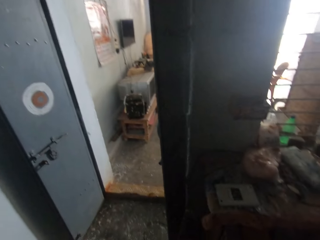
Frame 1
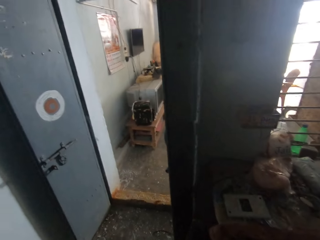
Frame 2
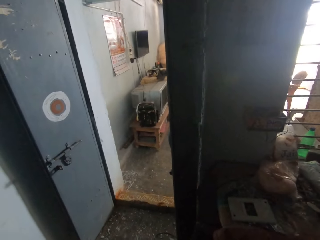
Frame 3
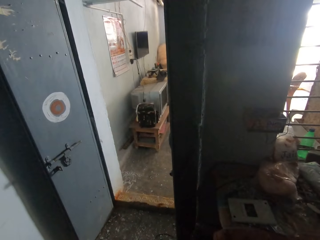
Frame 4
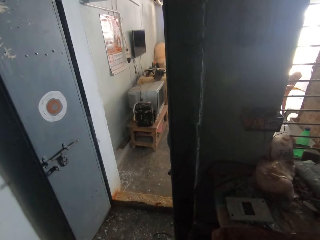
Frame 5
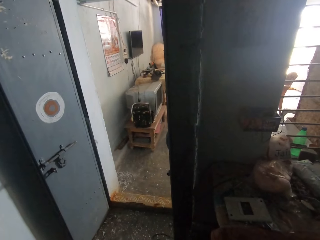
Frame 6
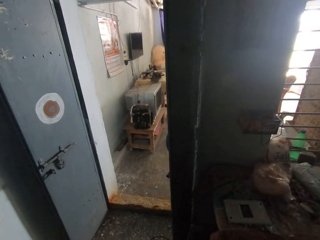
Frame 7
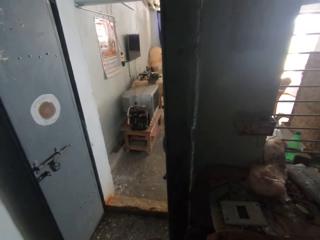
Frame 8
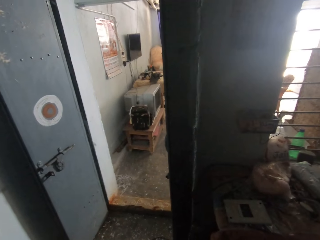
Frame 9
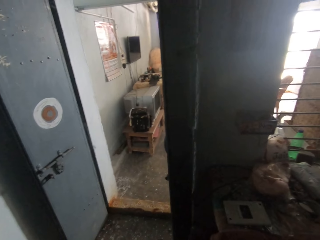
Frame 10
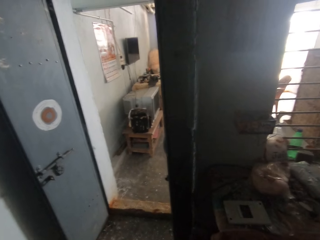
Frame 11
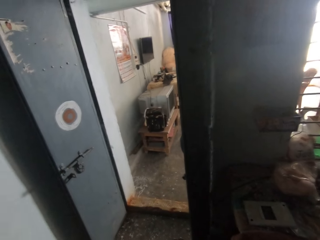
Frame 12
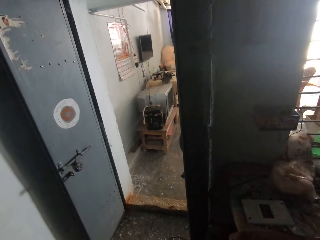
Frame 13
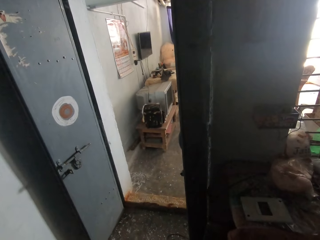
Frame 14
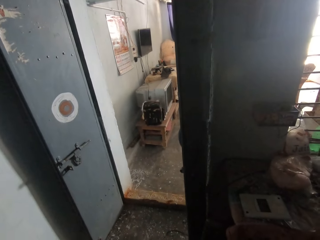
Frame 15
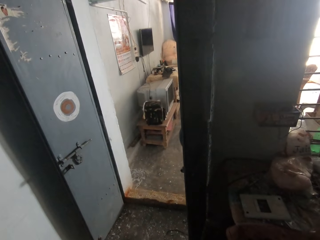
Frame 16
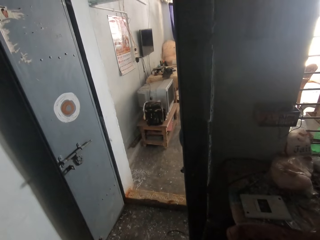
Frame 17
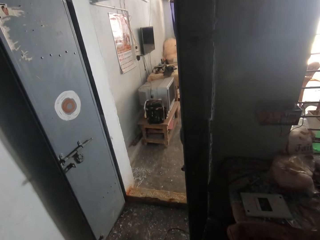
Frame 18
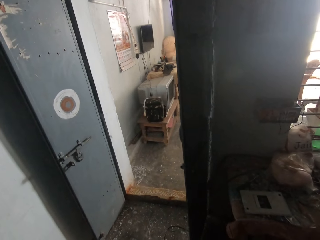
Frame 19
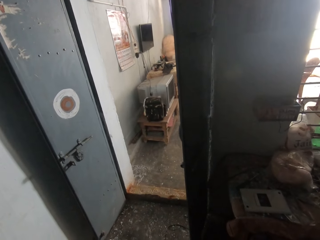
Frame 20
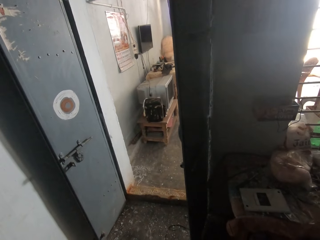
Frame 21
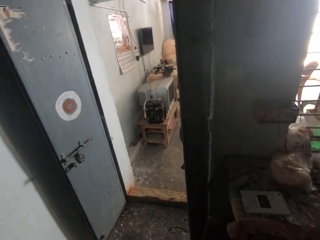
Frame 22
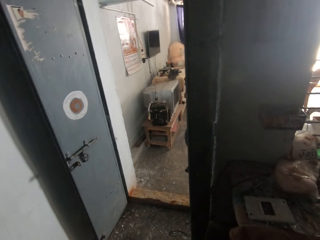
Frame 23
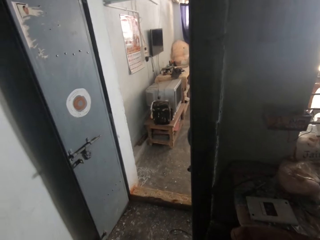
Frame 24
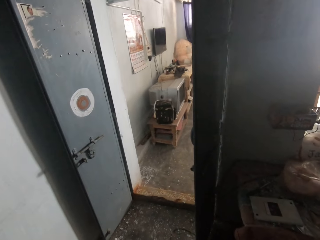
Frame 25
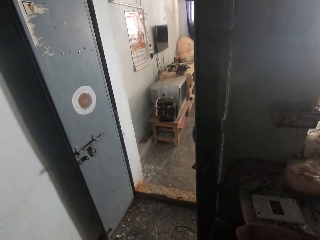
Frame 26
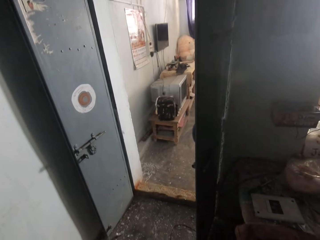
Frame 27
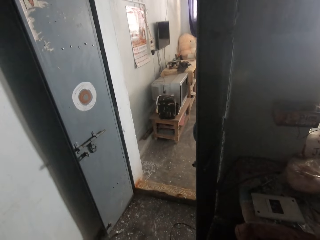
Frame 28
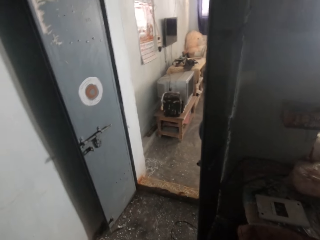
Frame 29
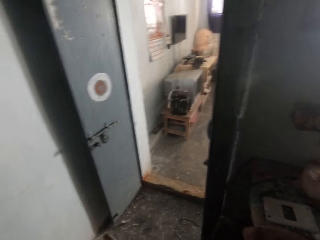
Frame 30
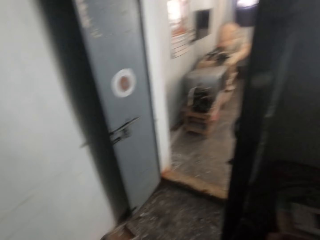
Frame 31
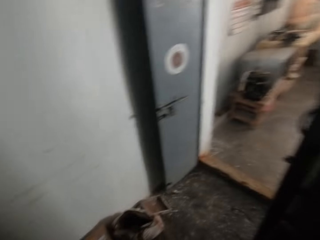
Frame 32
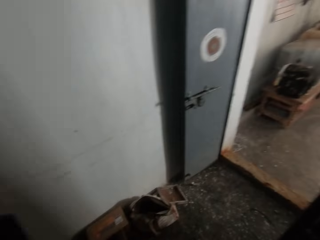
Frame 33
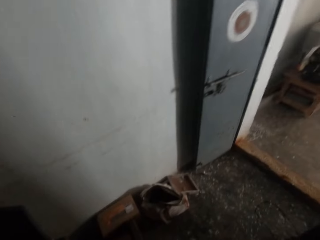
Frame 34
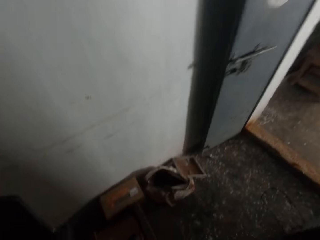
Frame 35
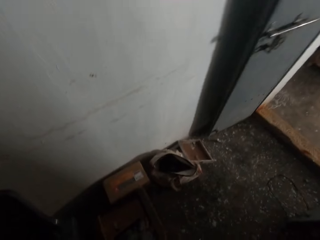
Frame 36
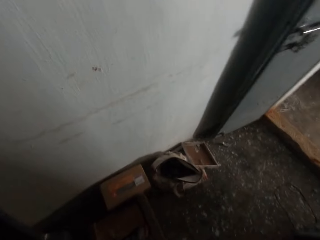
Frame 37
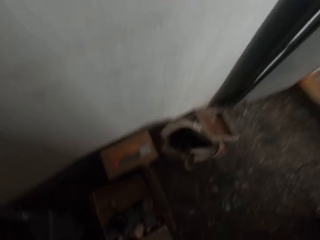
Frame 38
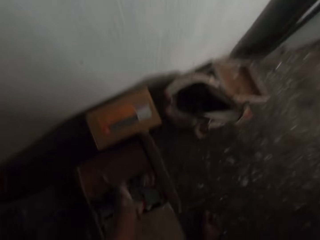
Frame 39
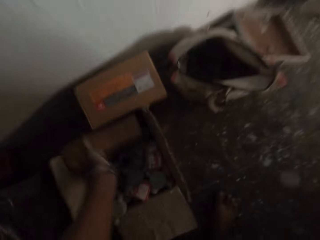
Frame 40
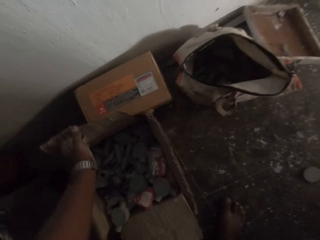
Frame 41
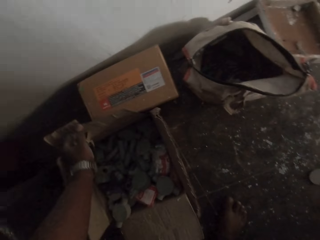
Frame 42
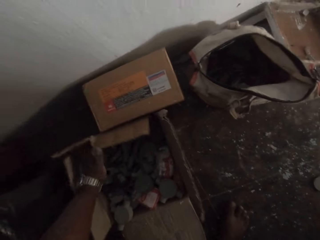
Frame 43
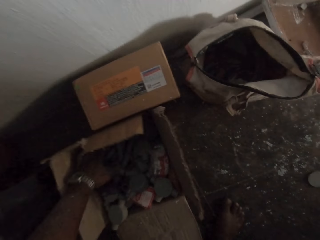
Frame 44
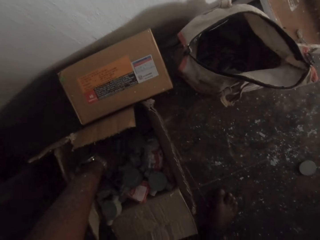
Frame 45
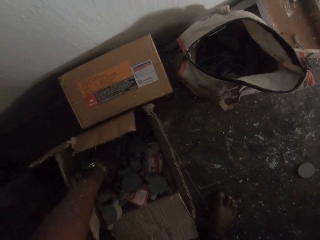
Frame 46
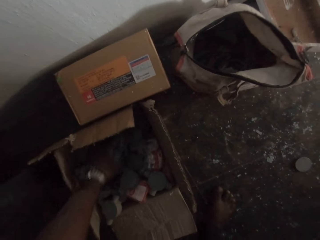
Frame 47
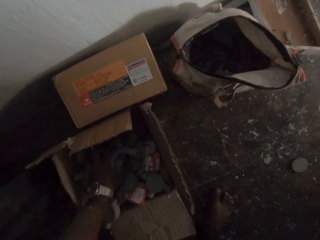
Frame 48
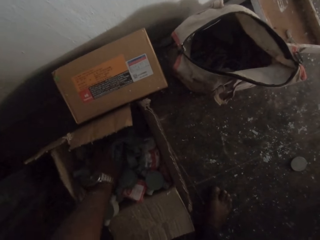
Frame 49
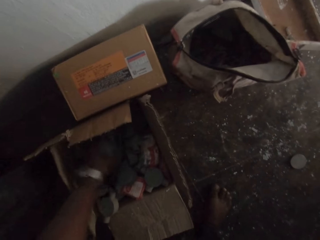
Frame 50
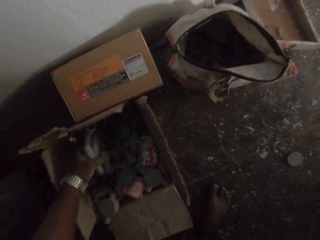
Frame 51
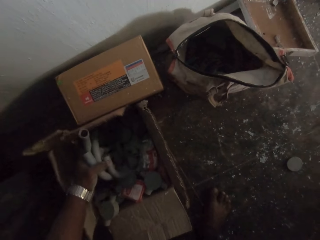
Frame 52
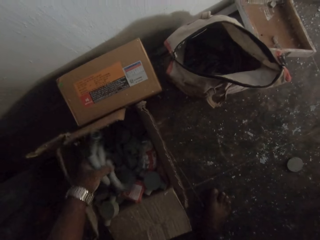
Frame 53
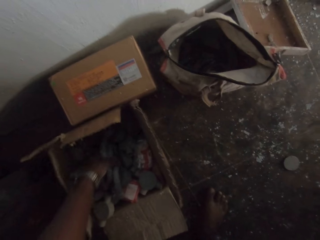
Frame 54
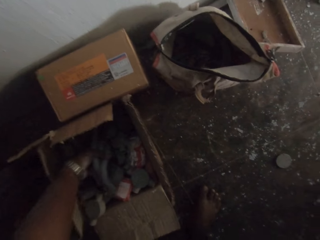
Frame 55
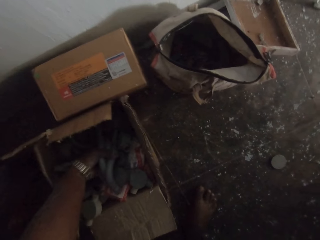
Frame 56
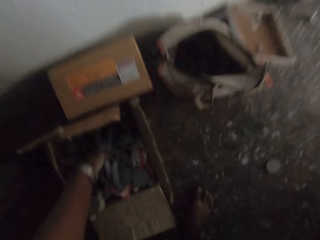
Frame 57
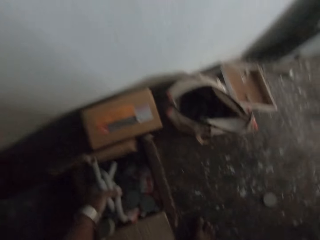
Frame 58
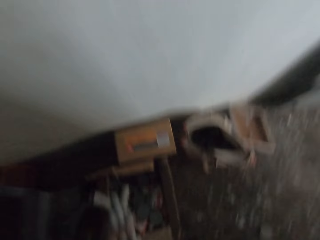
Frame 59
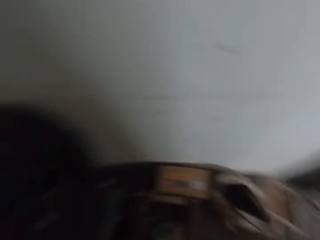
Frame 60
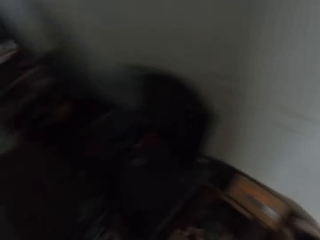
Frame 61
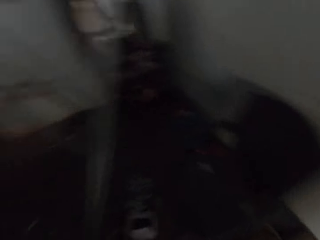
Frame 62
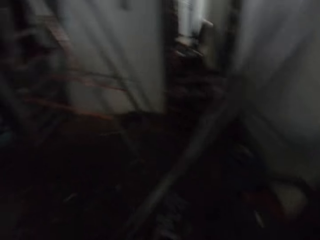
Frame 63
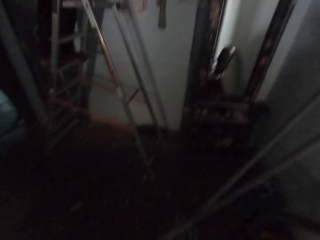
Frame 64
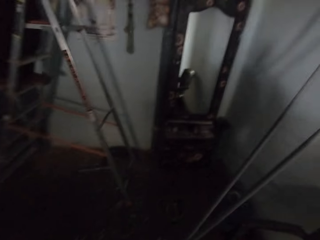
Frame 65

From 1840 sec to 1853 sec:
The camera wearer stares at the table. He opens the box on the ground with his left hand. He takes some conduit pipes from the box on the ground with his left hand. He searches inside the box.

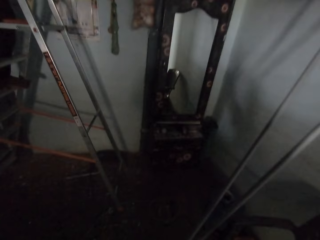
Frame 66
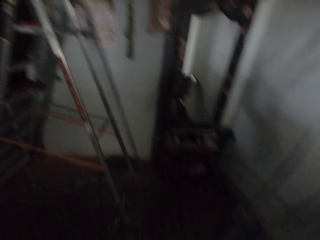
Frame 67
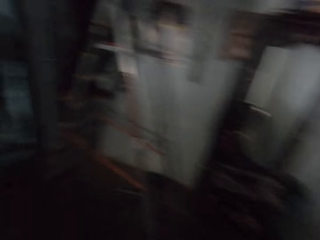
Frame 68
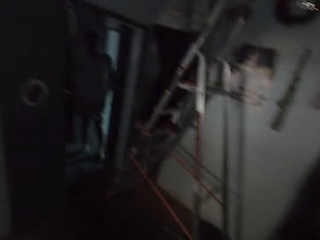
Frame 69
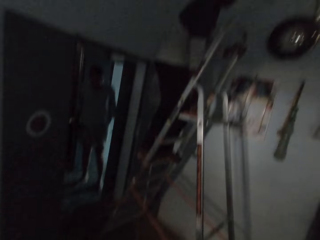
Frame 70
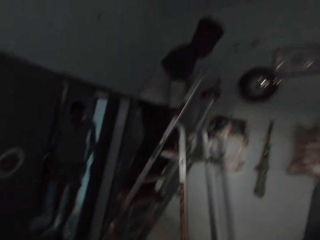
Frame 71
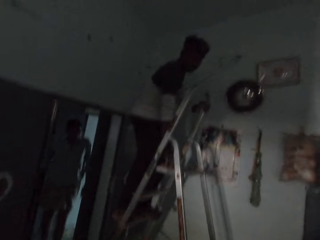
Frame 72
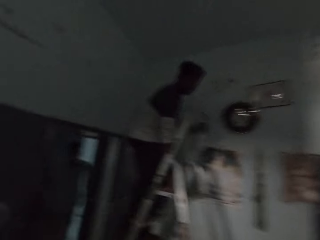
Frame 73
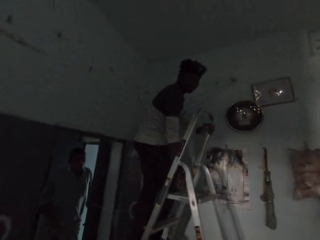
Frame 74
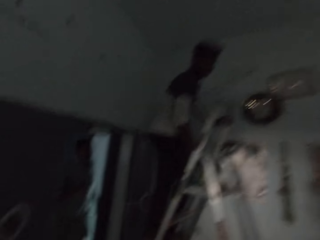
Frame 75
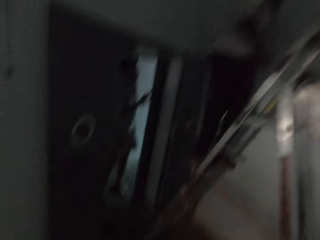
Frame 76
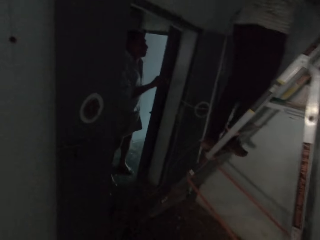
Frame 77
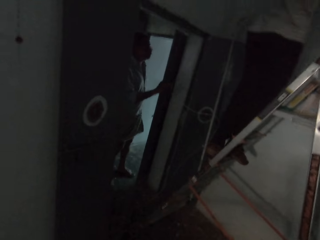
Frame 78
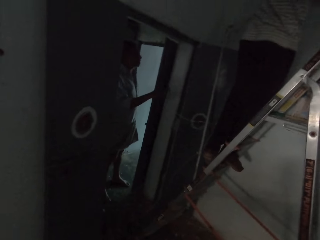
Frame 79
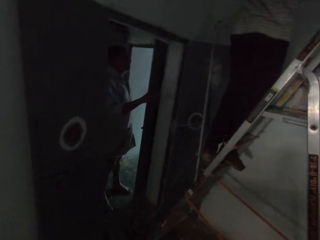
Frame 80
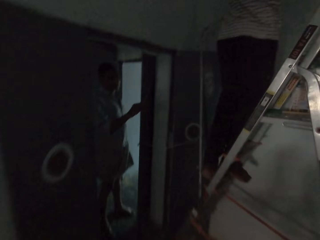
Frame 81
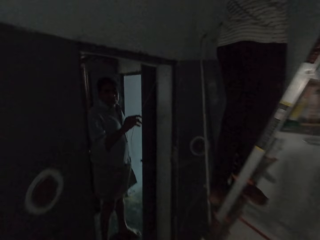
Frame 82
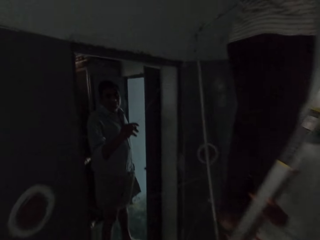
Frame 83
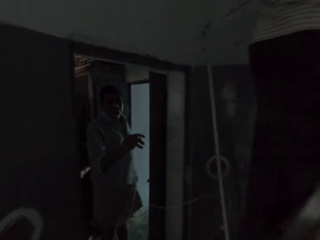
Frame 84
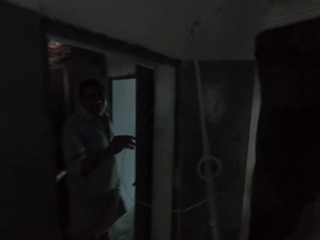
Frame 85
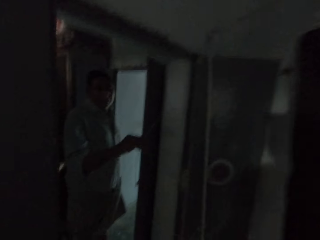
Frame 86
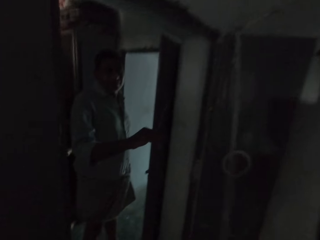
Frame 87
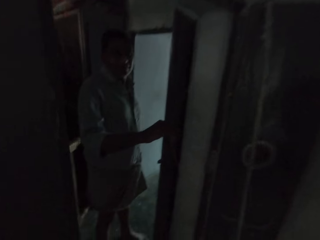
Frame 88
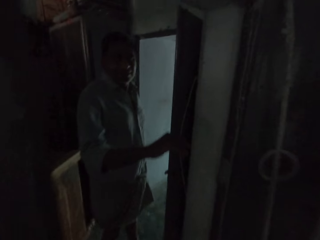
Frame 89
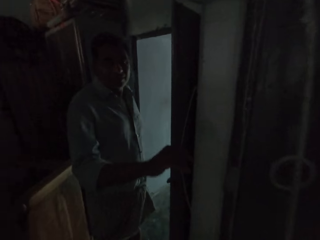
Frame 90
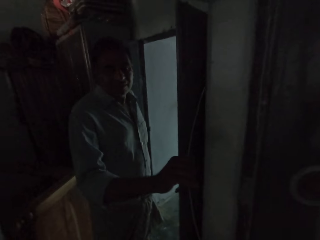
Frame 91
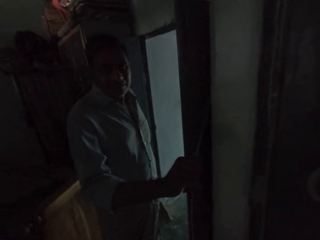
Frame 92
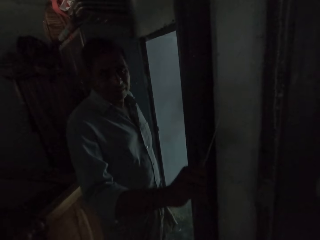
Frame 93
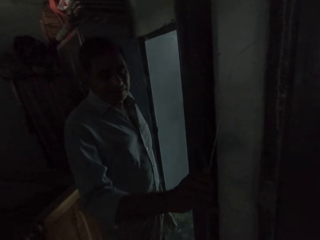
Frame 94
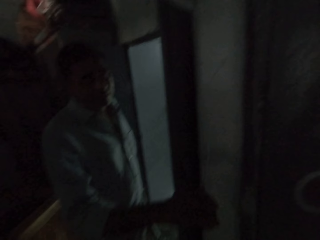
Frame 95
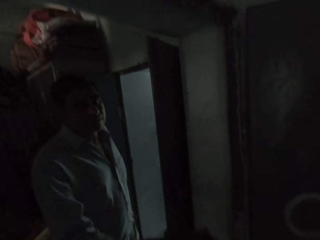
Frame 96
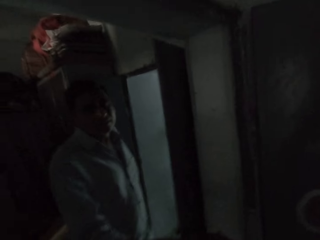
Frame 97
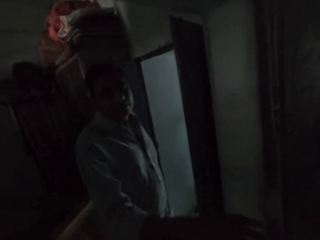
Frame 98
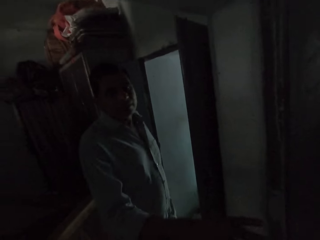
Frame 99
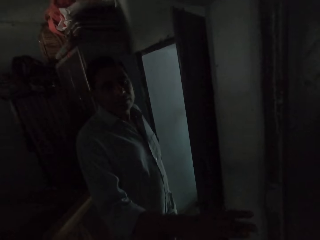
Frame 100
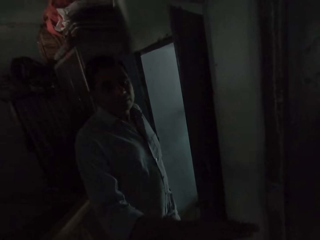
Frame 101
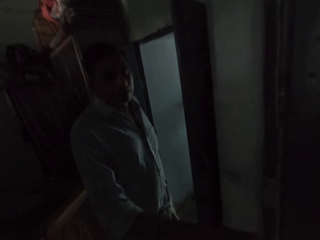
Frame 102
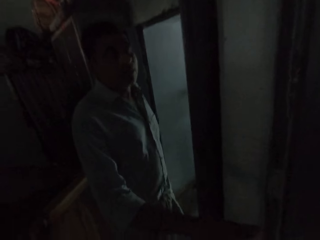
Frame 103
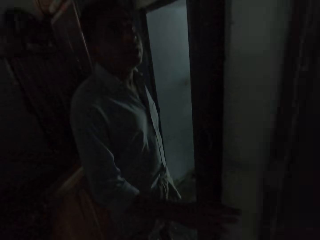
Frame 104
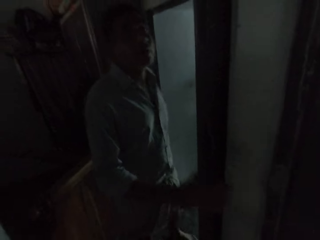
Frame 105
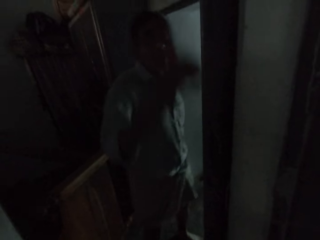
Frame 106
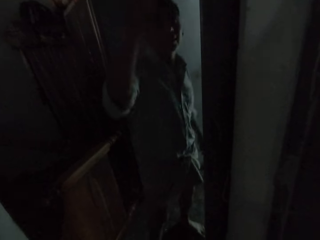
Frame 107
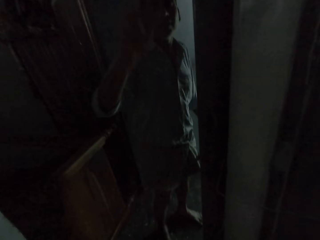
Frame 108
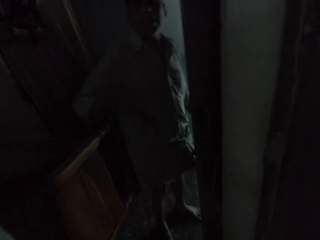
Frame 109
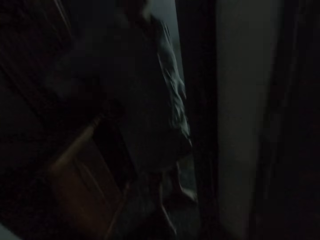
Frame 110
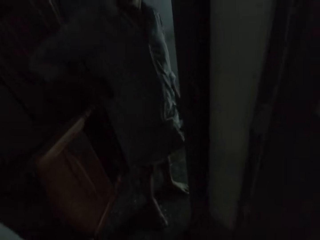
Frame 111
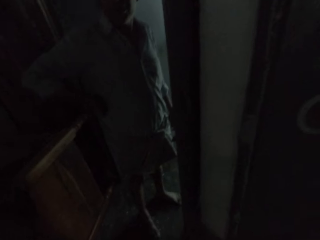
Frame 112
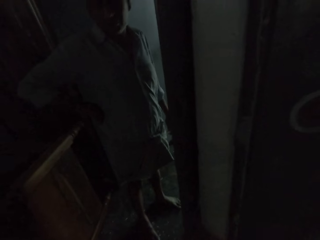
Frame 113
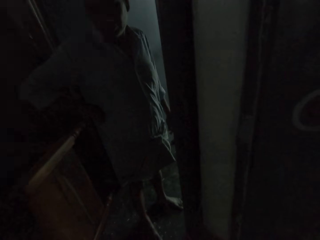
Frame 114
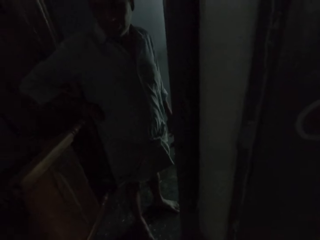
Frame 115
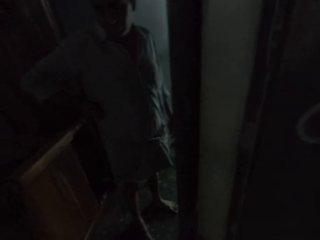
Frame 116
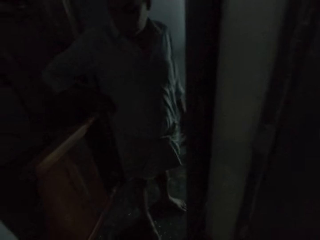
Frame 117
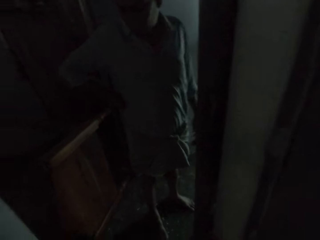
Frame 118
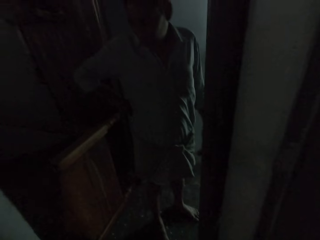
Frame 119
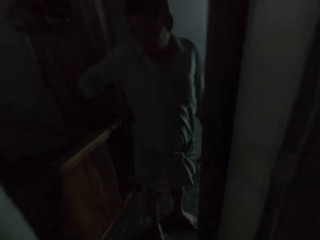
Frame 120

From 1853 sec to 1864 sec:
The camera wearer walks in the house. A man holds a ladder with his left hand. The camera wearer interacts with another man. The other man holds a wire with his right hand.
